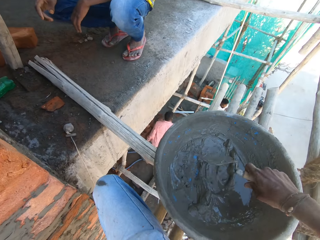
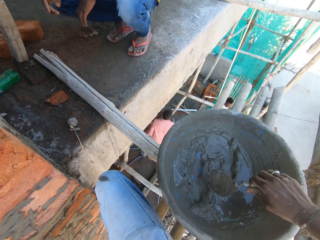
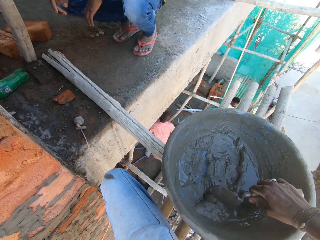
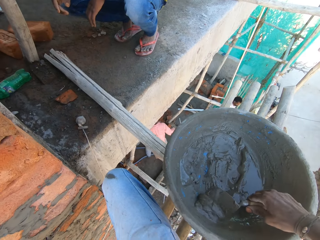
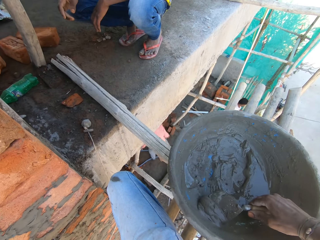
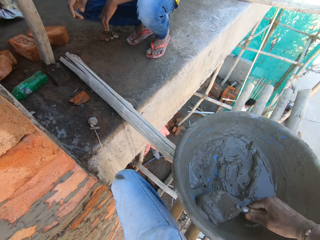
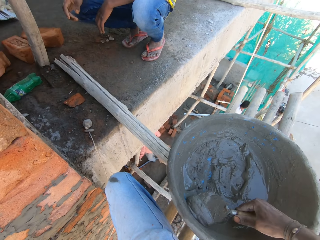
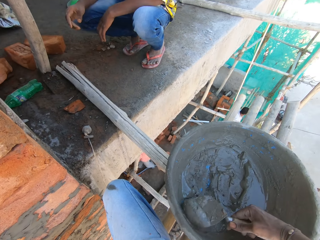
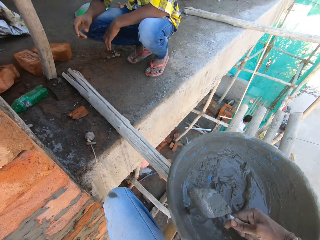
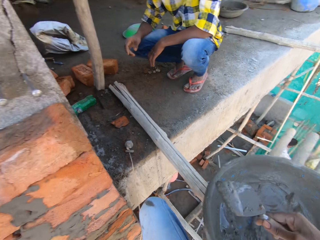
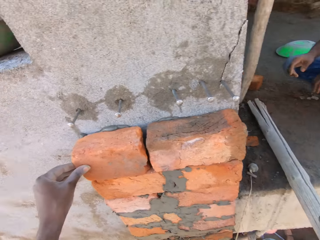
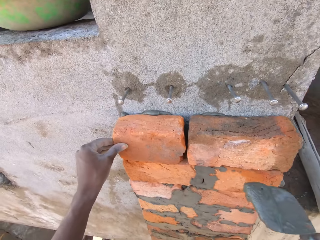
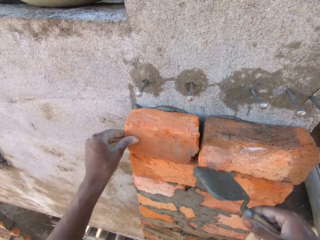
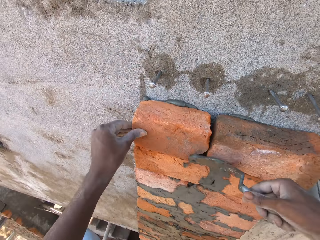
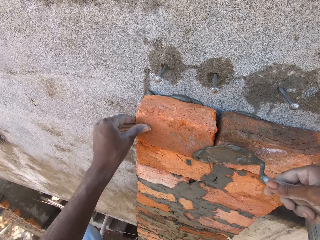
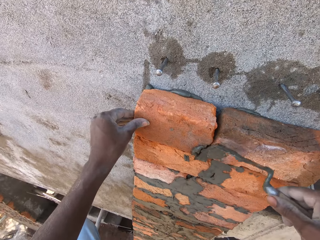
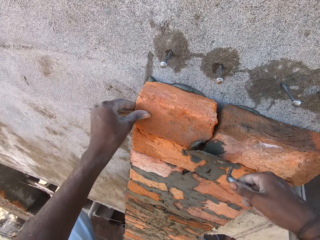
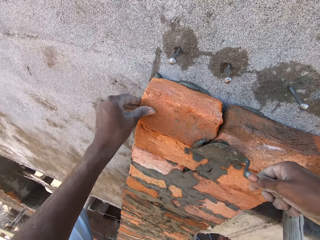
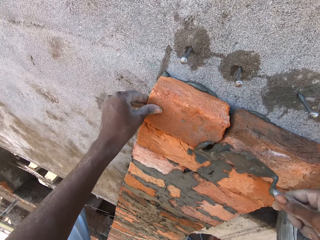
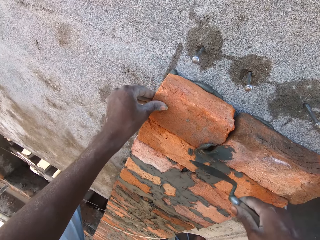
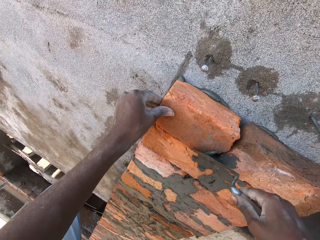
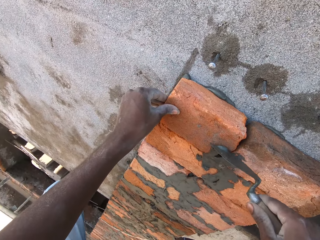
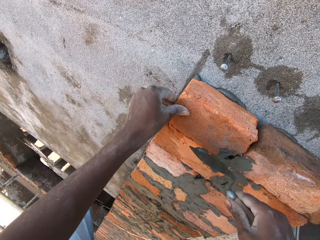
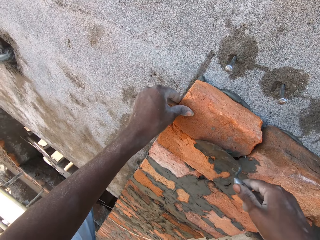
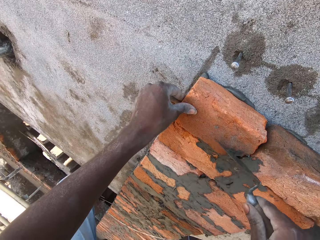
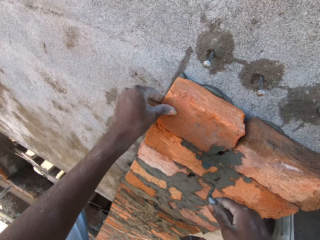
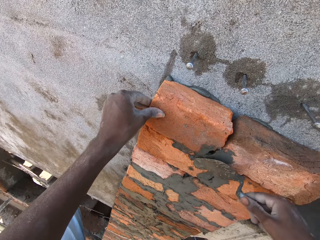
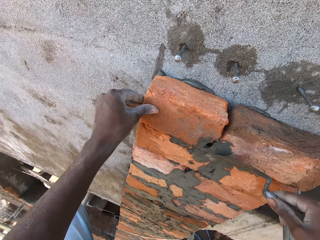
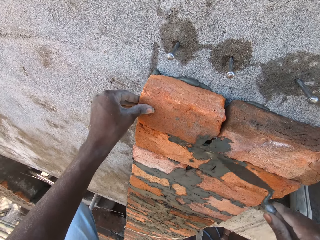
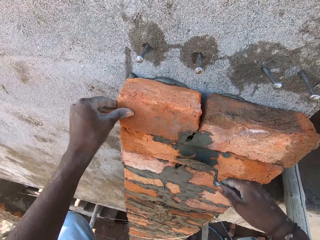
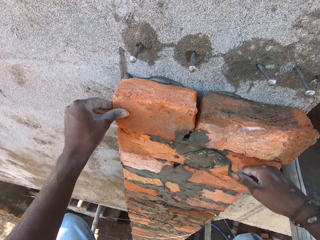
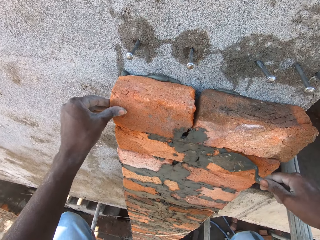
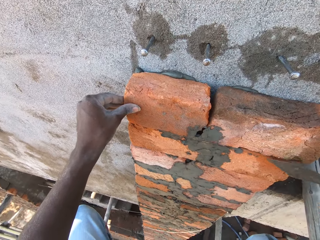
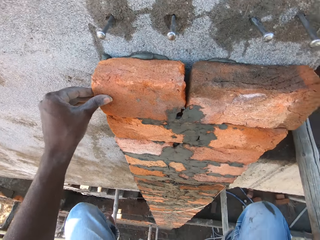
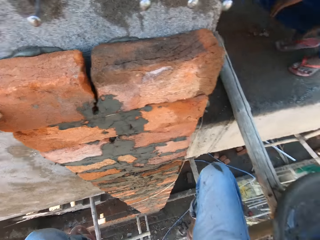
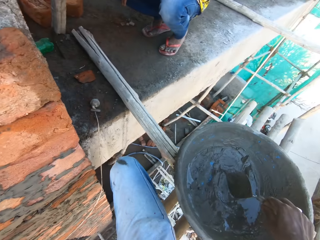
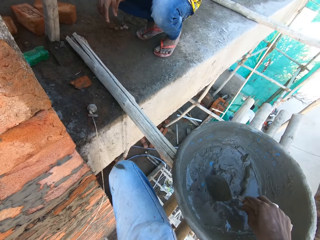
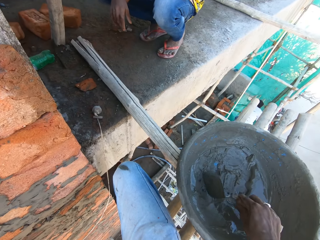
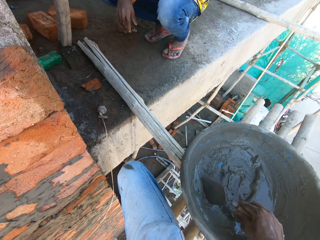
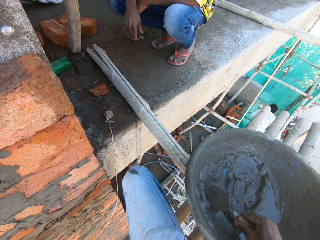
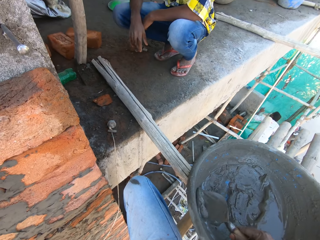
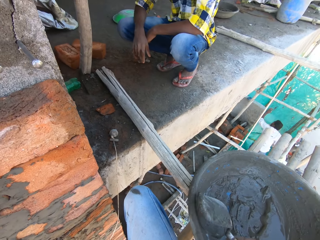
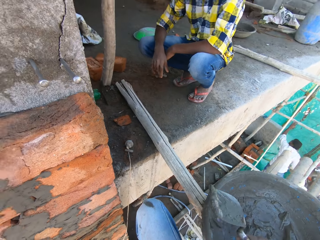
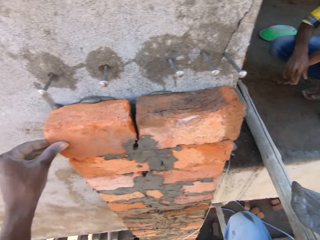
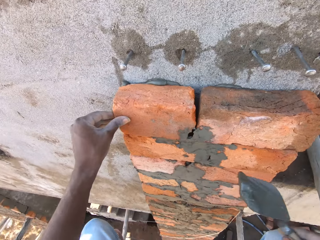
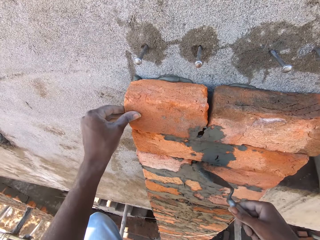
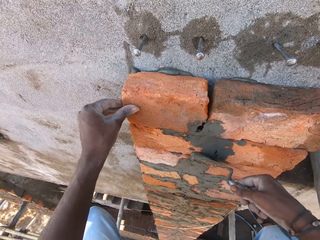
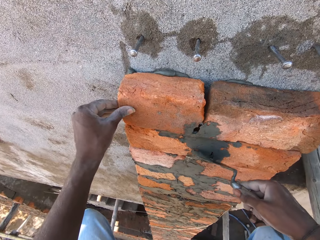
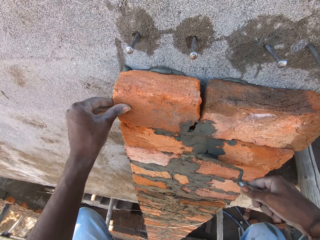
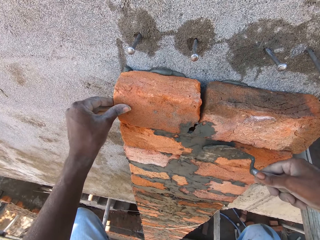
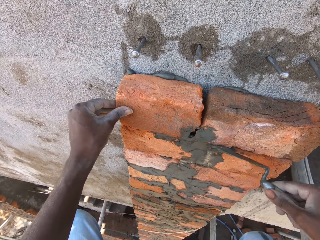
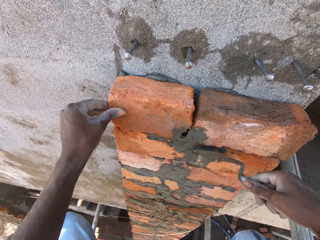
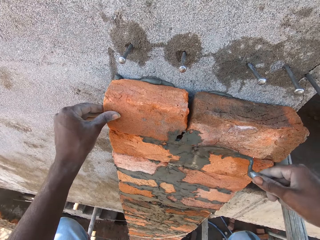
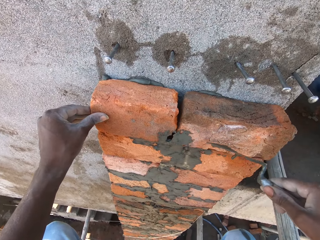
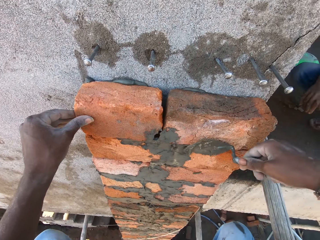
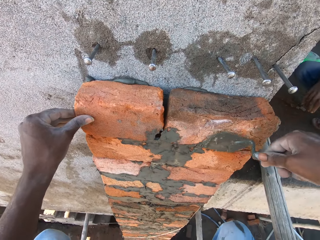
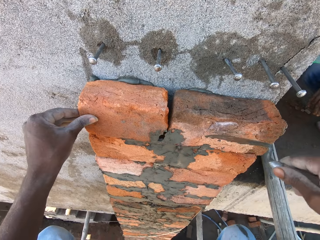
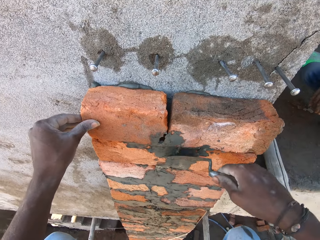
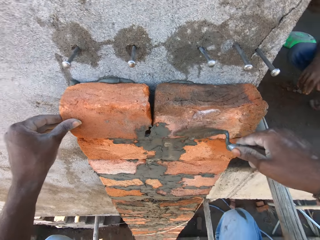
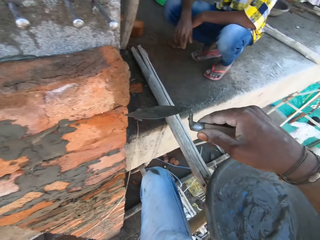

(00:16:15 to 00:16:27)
The camera wearer picks up the brick trowel in the pan with his right hand. He scoops concrete in the pan with the brick trowel in his right hand. He spreads the concrete on the brick with the brick trowel in his right hand. He scoops concrete in the pan with the brick trowel in his right hand. He spreads the concrete on the brick with the brick trowel in his right hand.

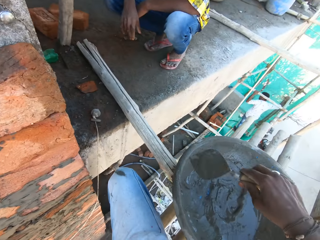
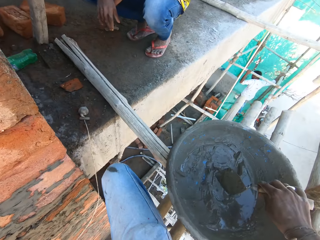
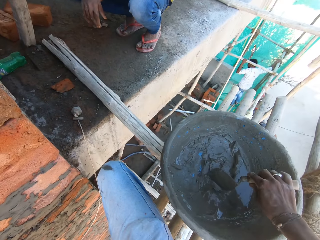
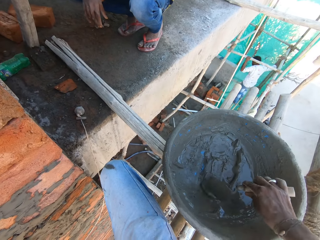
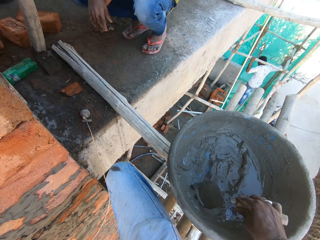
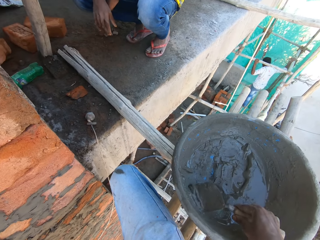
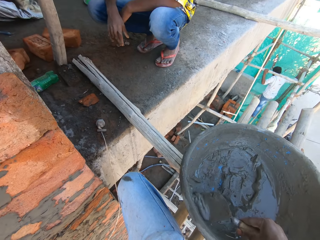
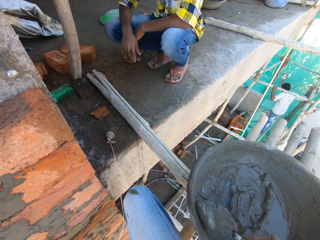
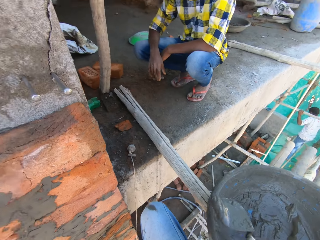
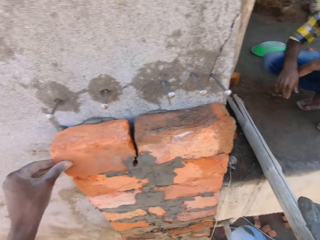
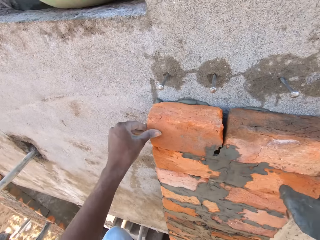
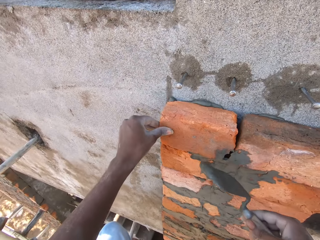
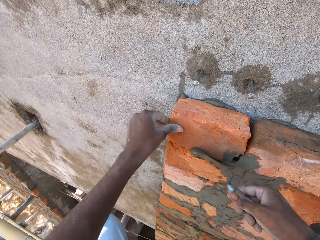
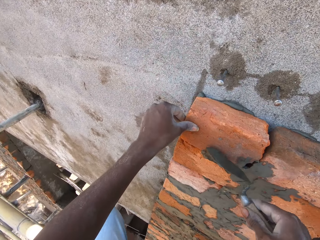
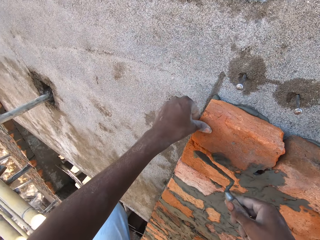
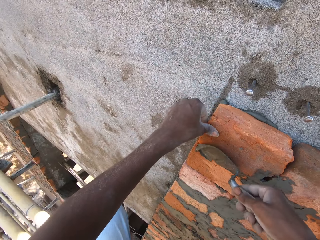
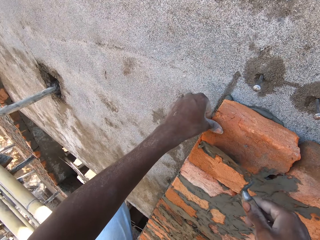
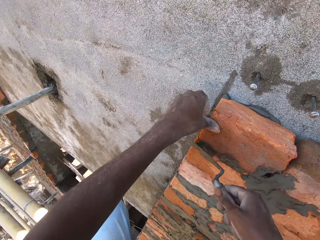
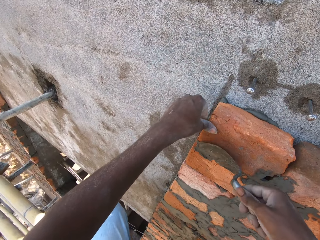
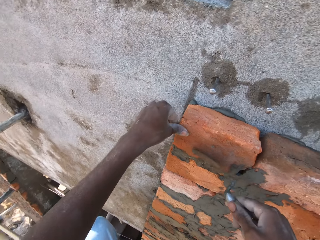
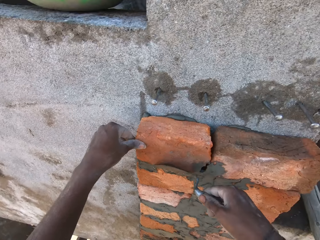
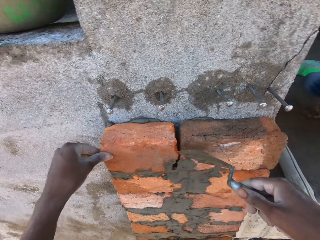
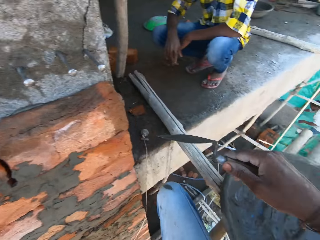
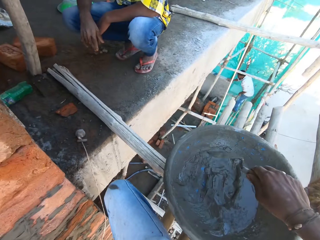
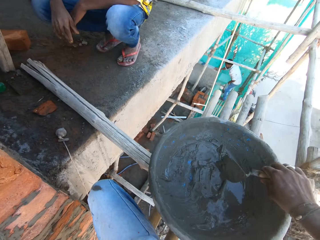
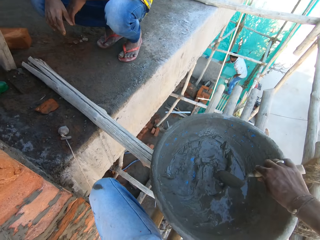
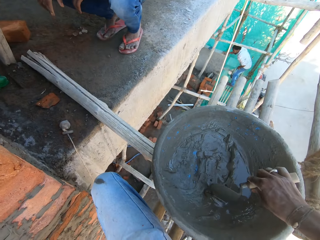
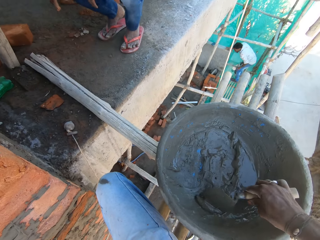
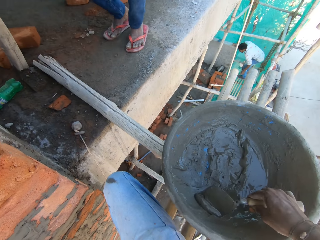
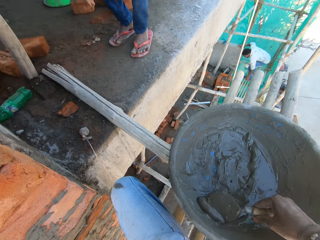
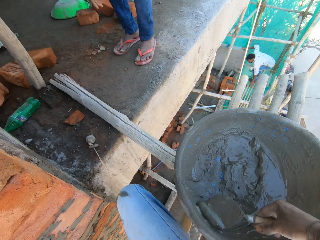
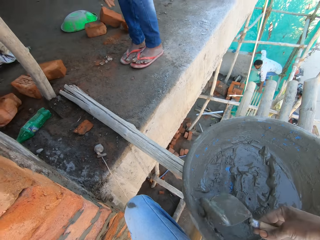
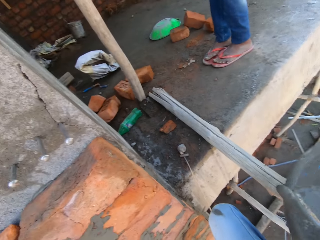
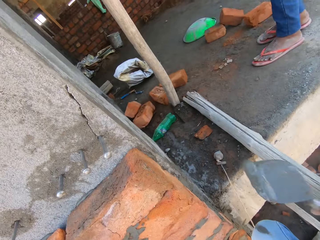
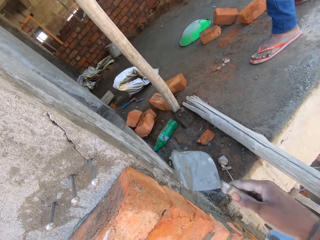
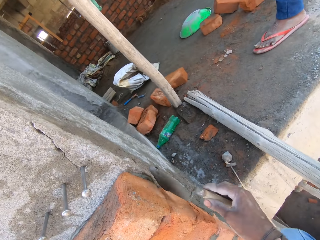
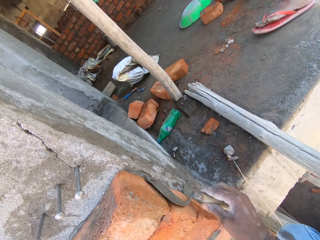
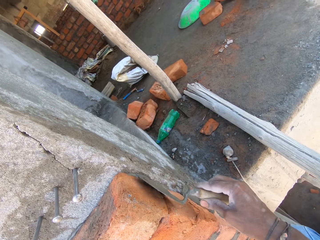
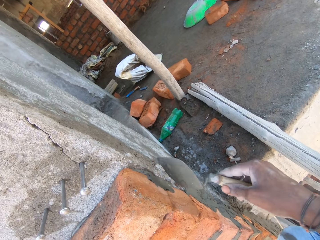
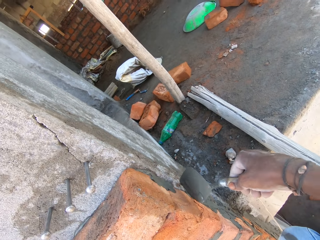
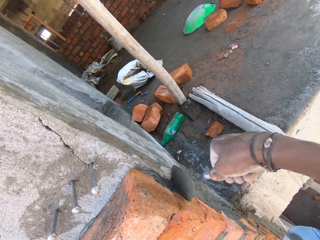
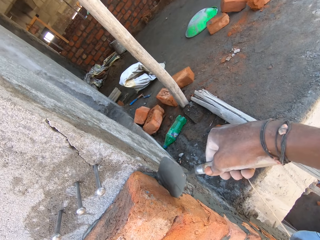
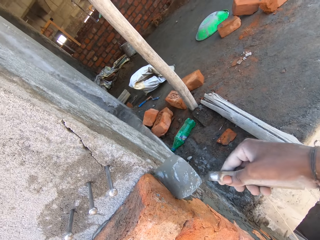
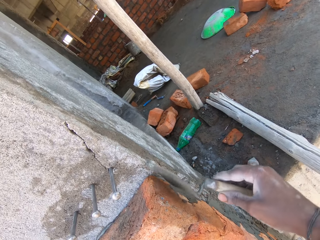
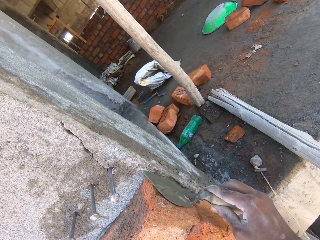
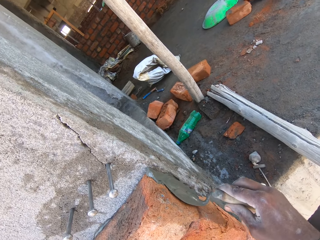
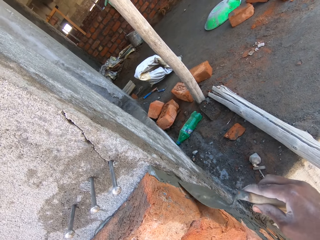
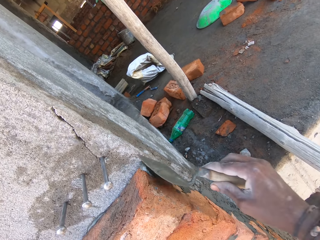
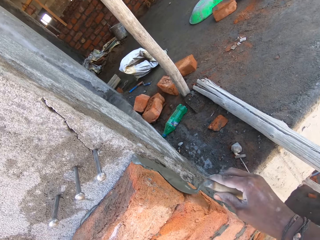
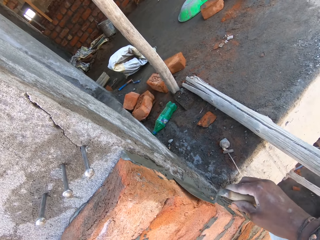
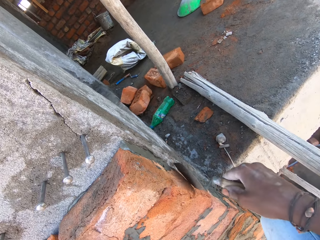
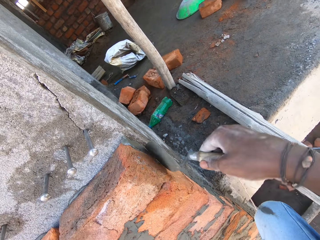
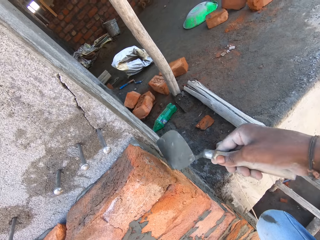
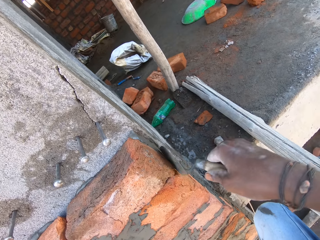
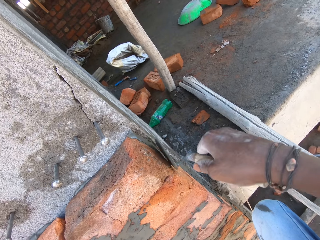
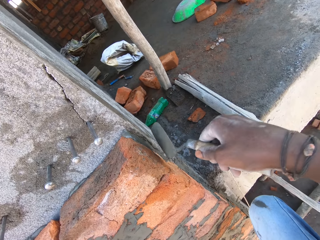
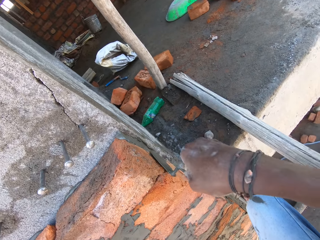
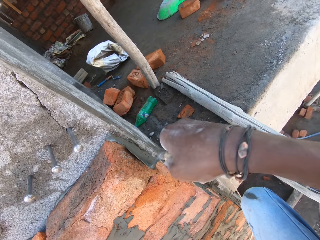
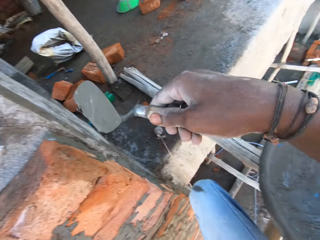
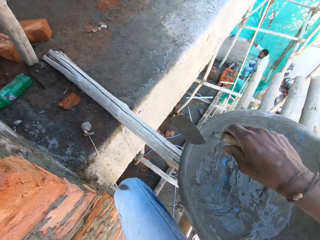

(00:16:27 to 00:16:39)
The camera wearer scoops concrete in the pan with the brick trowel in his right hand. He spreads the concrete on the brick with the brick trowel in his right hand. He scoops concrete in the pan with the brick trowel in his right hand. He spreads the concrete on the brick with the brick trowel in his right hand.
